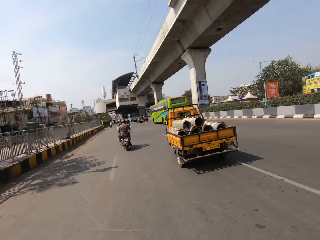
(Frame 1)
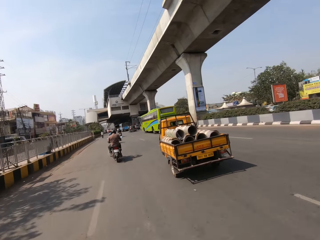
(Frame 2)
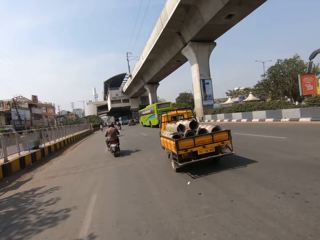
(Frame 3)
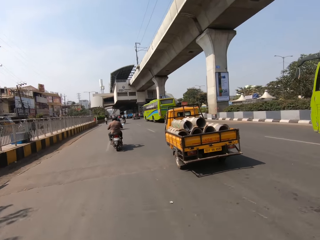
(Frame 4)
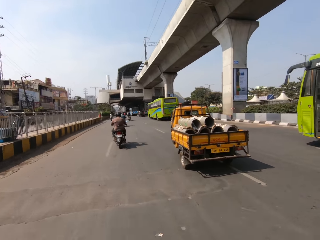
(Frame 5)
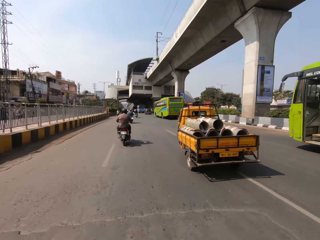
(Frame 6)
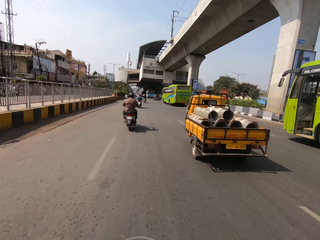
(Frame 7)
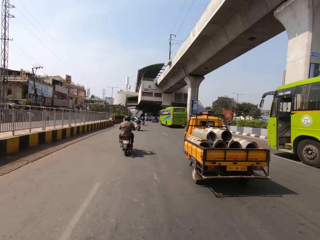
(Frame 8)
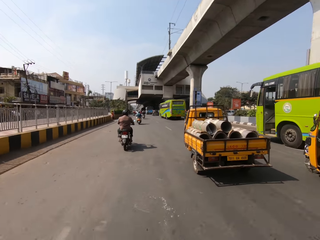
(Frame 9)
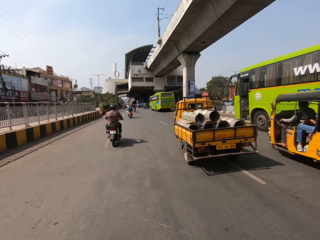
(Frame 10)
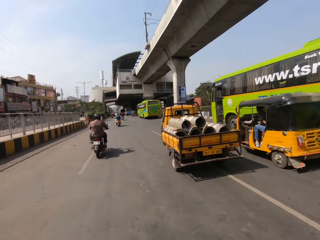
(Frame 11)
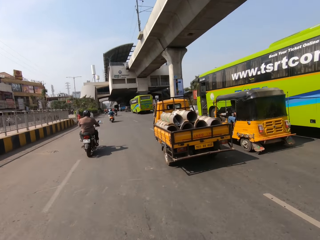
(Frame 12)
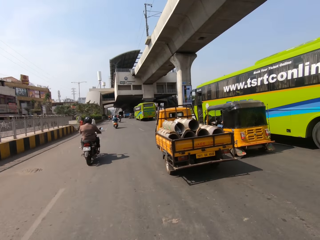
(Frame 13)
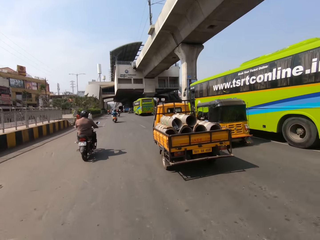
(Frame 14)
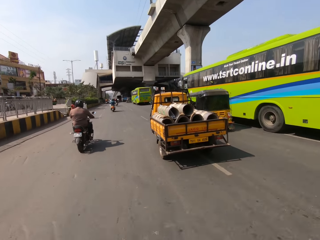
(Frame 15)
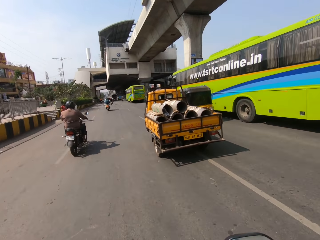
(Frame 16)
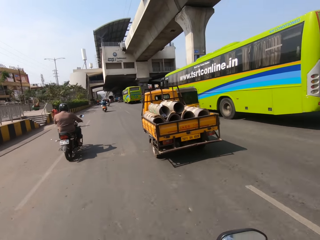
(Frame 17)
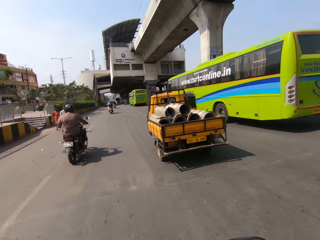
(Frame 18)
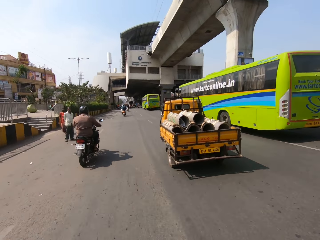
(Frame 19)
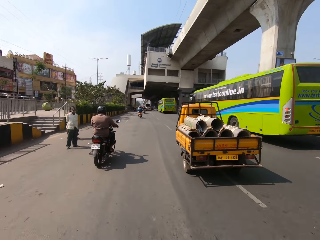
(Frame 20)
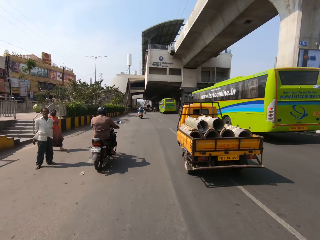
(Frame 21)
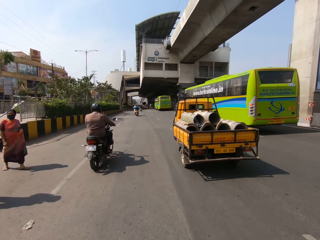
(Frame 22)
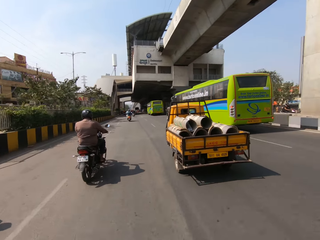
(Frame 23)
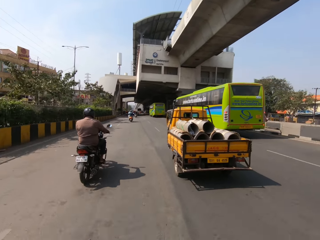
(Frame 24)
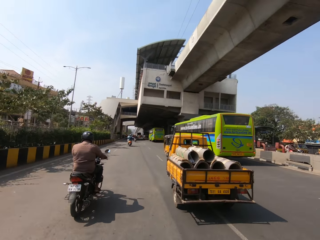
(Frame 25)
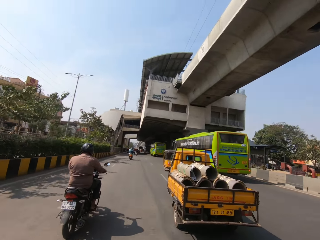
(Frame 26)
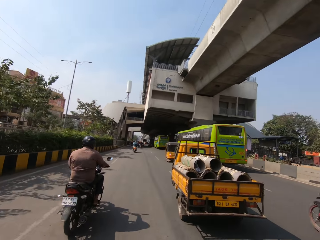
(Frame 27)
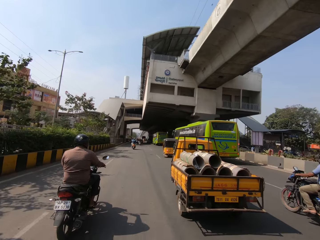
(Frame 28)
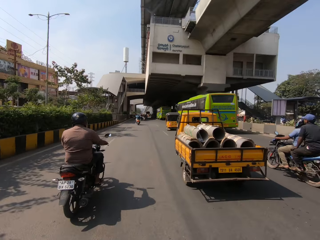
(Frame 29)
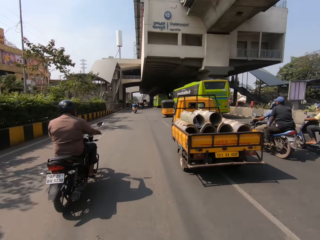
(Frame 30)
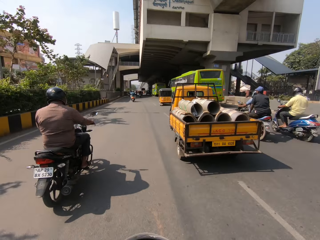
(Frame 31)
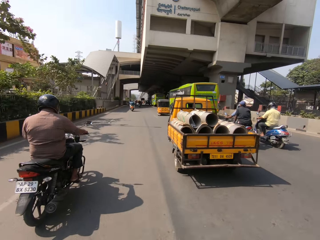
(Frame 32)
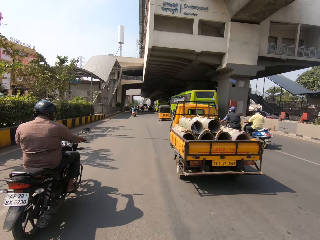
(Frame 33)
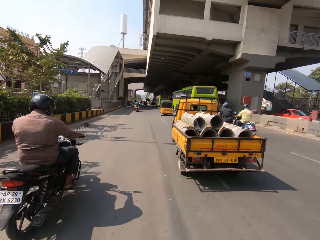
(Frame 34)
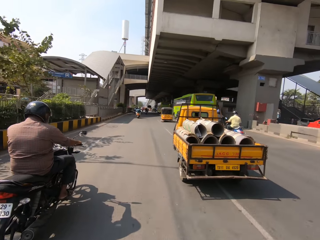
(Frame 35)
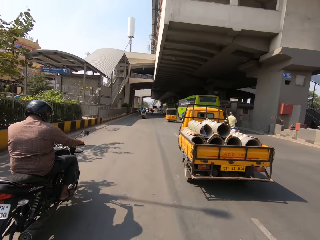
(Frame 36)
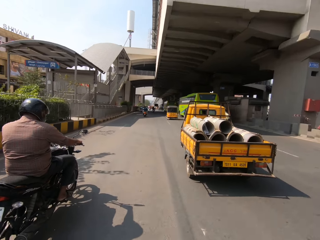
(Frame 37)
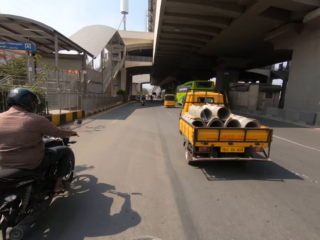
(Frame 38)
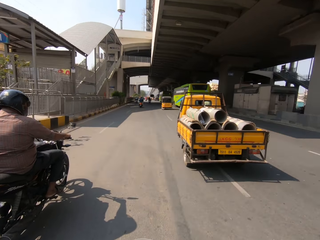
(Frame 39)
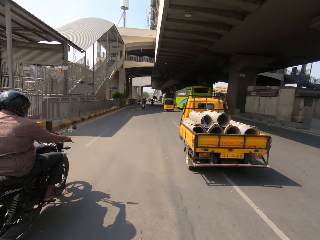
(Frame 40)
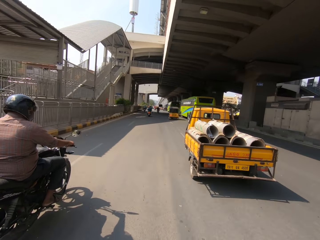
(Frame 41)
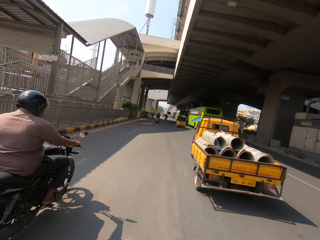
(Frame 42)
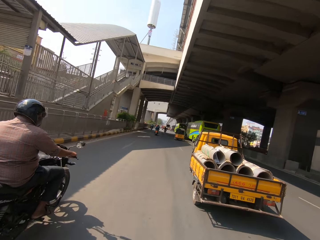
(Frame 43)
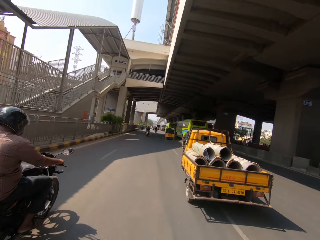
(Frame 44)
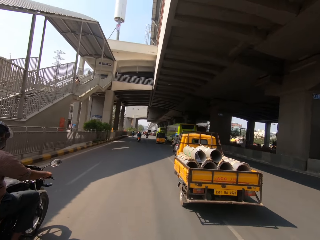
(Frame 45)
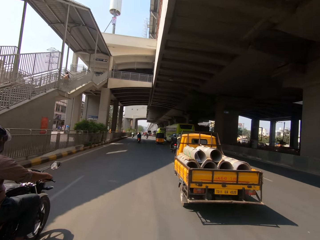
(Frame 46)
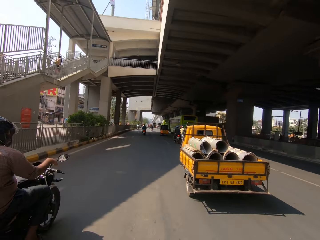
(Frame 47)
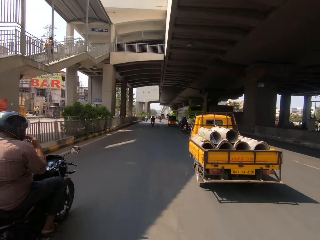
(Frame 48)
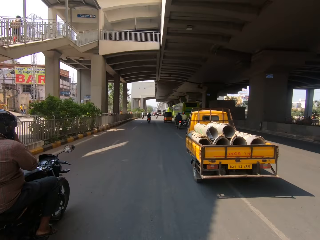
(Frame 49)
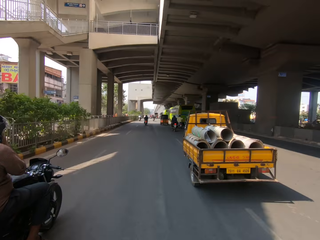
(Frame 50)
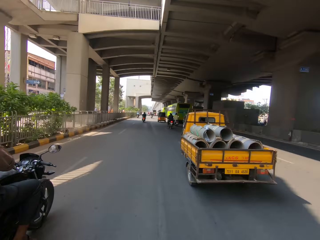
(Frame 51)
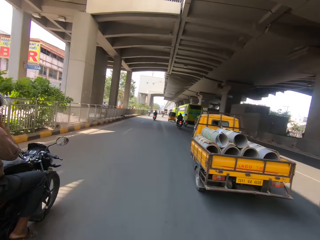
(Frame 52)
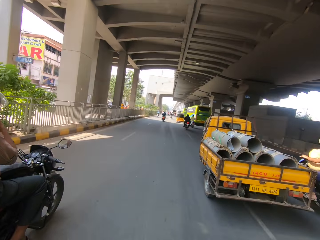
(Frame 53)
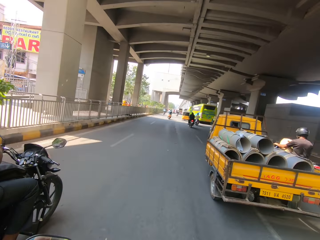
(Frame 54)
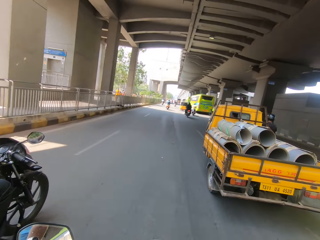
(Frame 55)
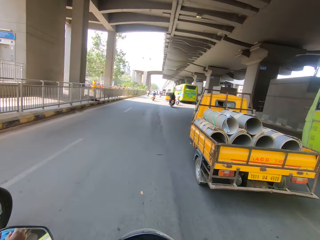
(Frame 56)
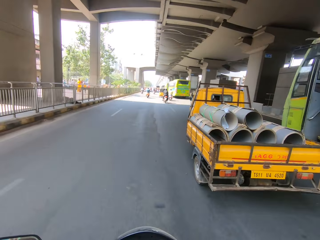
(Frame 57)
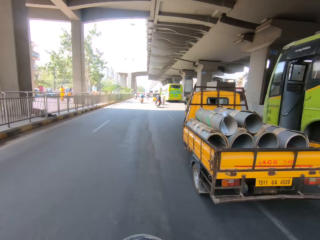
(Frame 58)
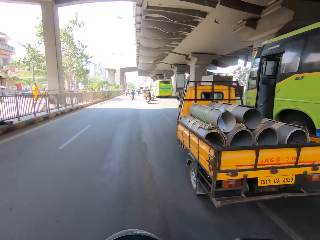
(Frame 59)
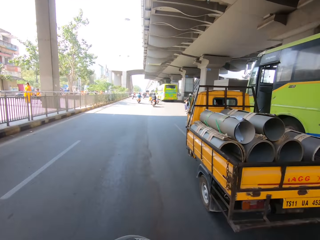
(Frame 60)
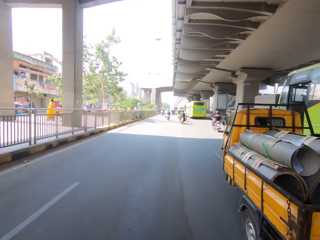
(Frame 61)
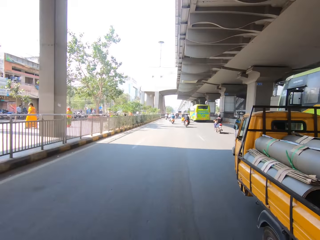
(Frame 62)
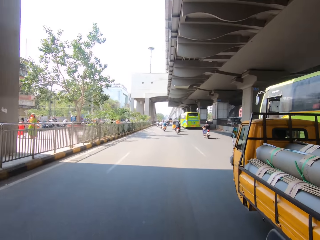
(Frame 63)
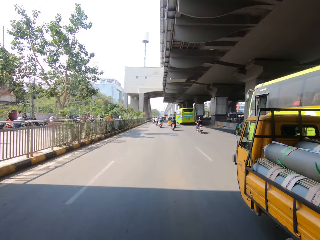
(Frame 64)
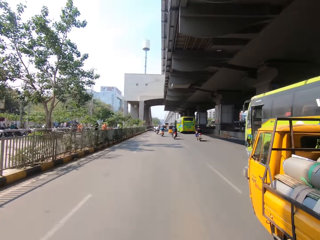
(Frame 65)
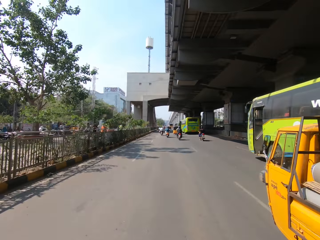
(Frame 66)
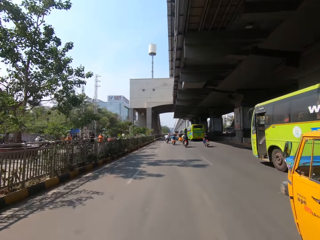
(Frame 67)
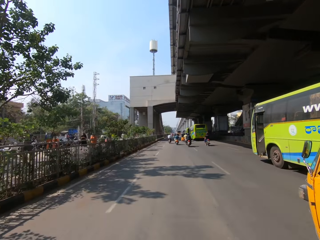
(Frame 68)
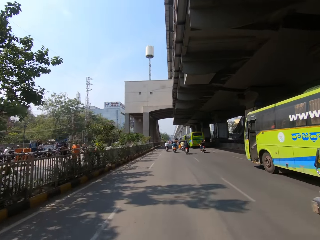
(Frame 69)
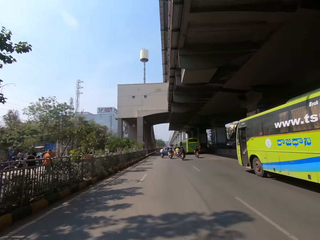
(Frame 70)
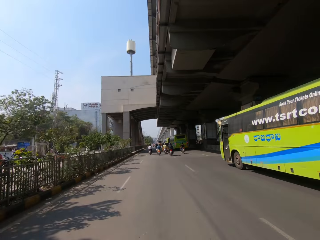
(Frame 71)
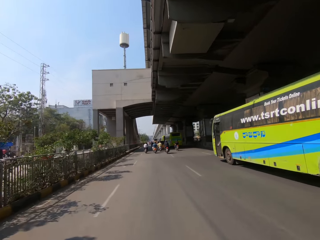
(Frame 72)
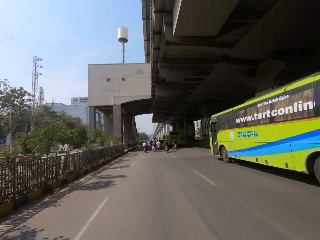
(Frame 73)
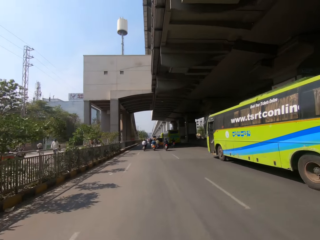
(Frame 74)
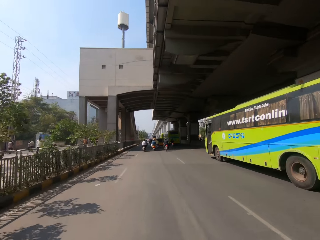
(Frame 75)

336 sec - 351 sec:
The camera wearer talks. They ride a motor bike on the road. They talk. They ride the motor bike on the road. They talk. They ride the motor bike on the road. They talk. They ride the motor bike on the road. They talk. They ride the motor bike on the road.

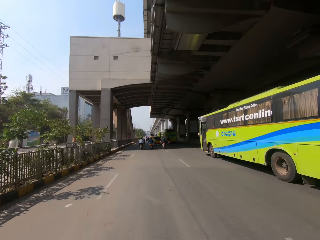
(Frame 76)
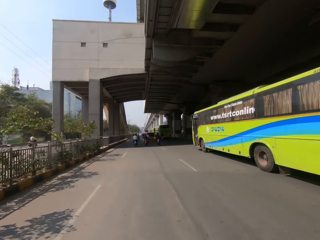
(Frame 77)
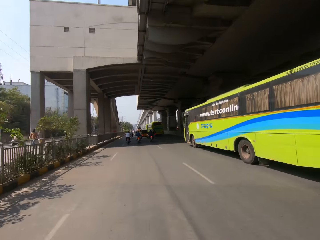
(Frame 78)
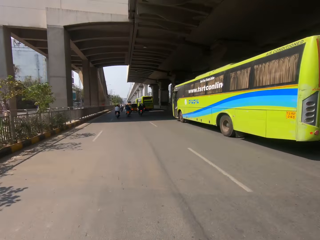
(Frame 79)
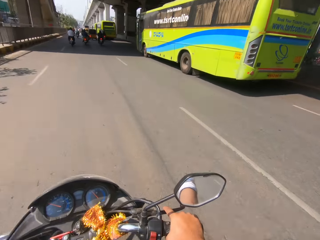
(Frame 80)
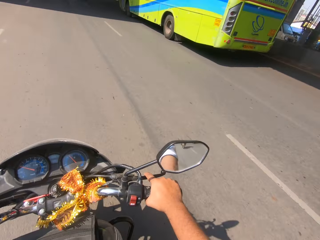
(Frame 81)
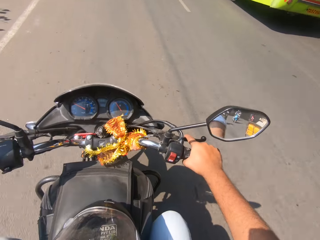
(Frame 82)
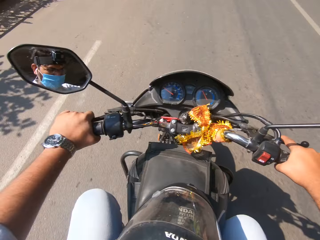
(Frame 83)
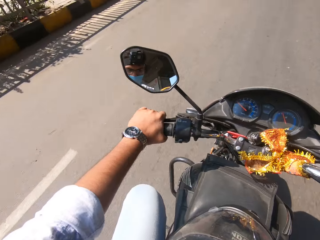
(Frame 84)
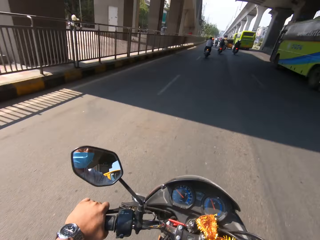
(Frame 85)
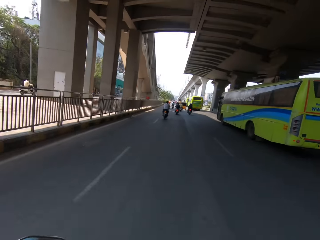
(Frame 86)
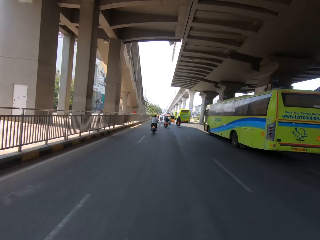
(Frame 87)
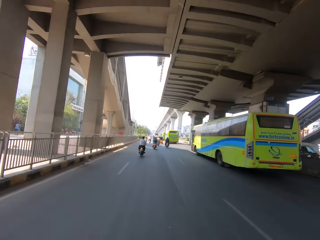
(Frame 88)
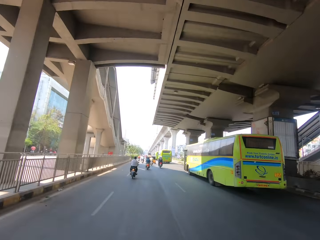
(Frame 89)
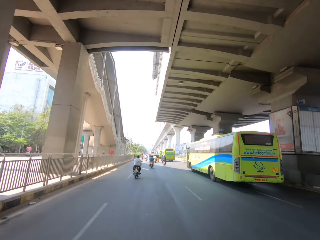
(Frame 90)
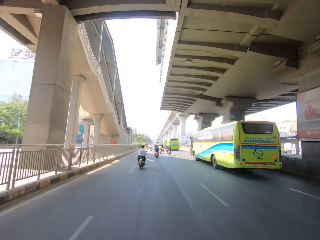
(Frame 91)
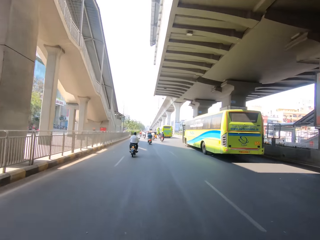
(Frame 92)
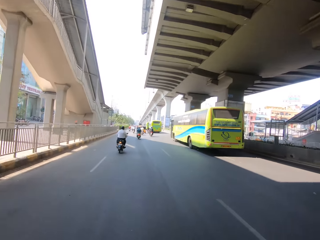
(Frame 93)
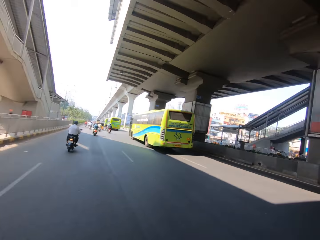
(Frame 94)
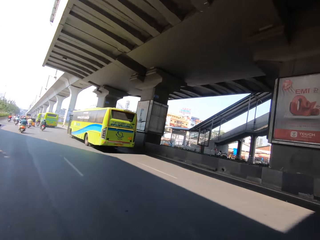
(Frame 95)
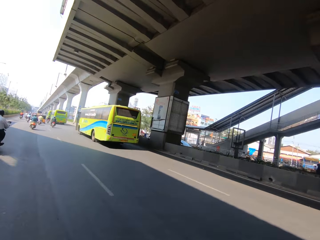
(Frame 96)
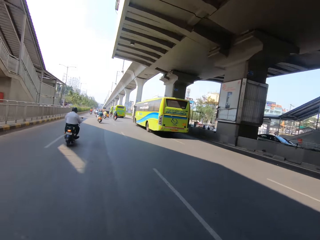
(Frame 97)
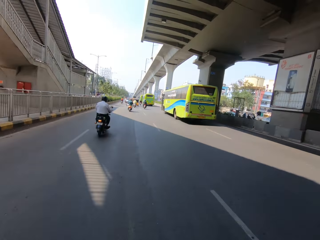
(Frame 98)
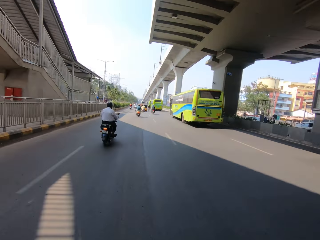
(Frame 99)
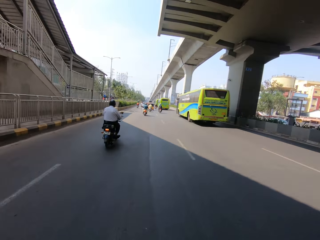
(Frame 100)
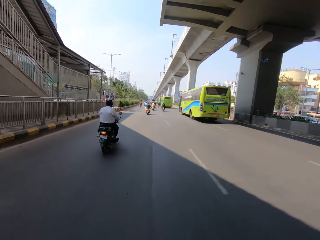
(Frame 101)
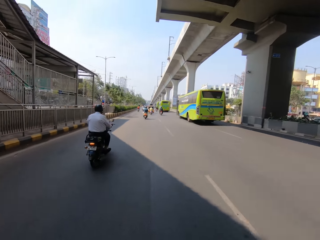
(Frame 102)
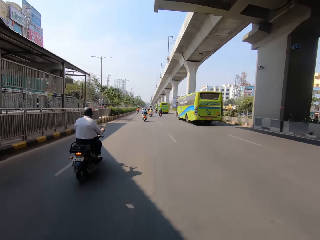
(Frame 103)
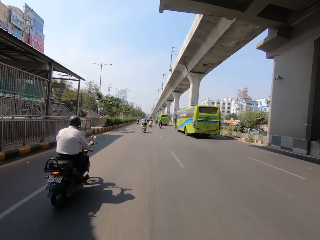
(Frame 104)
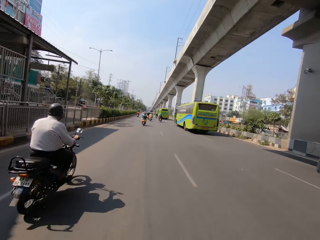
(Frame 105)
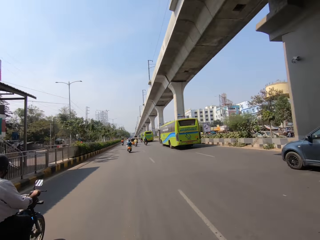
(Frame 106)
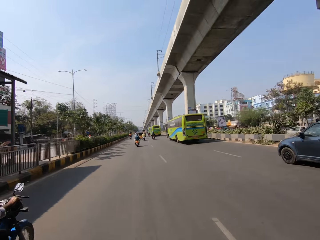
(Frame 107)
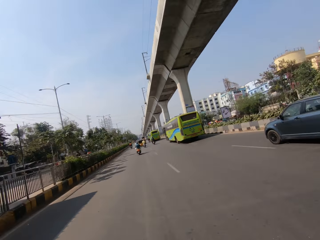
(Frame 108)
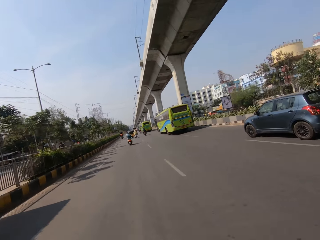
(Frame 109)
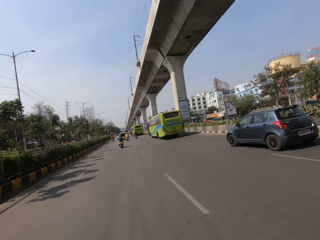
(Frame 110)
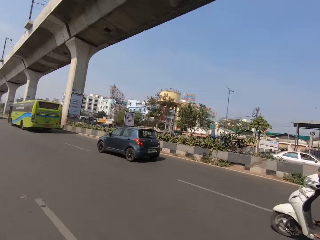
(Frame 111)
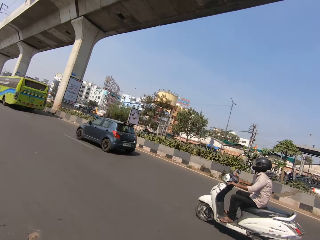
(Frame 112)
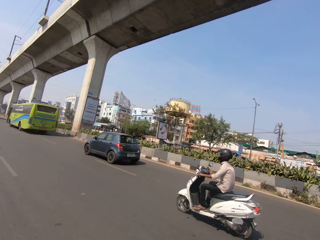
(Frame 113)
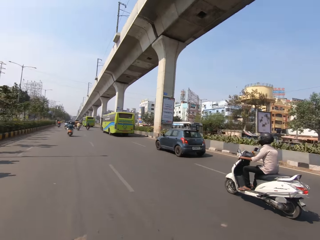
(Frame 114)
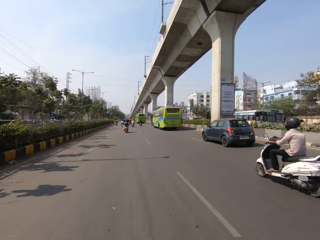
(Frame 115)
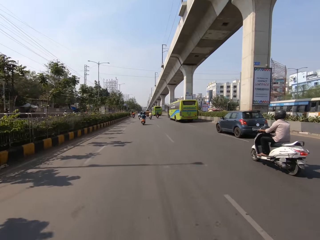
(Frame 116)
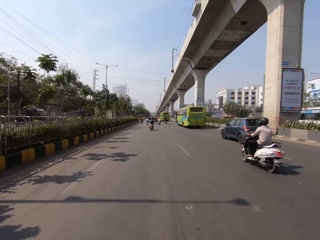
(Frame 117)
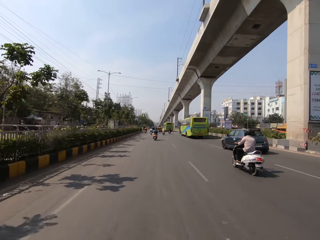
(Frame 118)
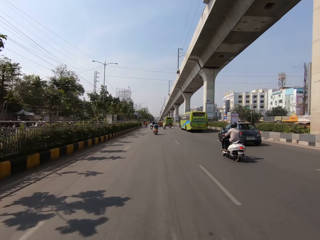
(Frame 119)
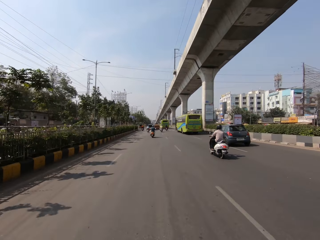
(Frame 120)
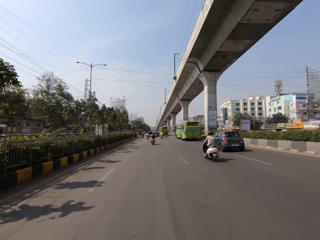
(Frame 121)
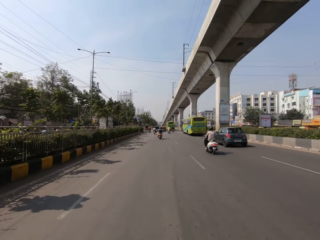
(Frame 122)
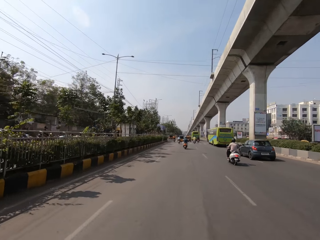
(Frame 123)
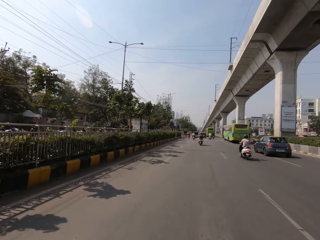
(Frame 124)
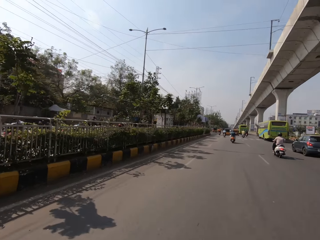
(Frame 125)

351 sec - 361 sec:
The camera wearer looks at the motor bike. They stare around on the road. They talk. They look forward. They ride the motor bike on the road. They stare around on the road. They ride the motor bike on the road. They talk. They look aside. They ride the motor bike on the road. They stare around on the road. They ride the motor bike on the road.
